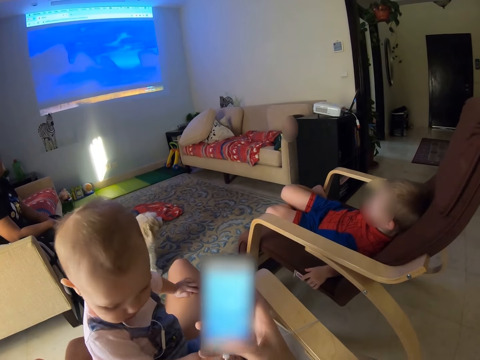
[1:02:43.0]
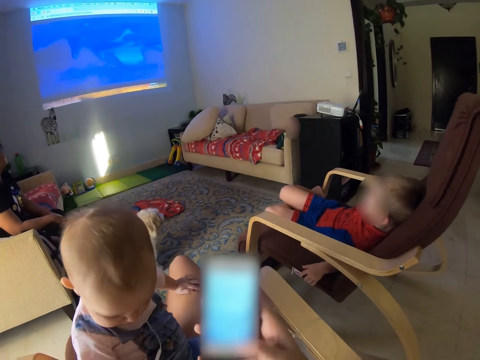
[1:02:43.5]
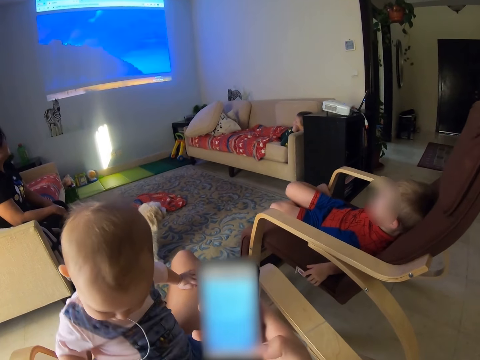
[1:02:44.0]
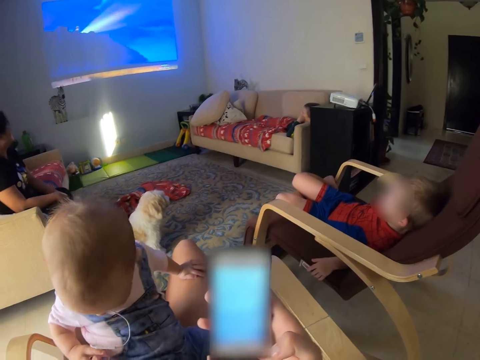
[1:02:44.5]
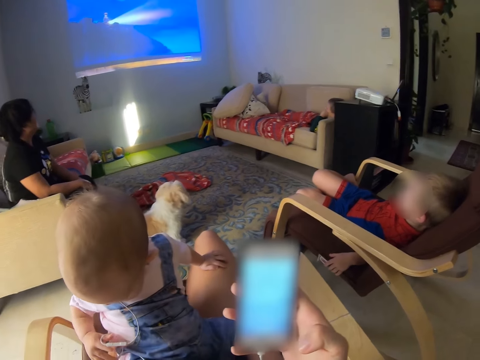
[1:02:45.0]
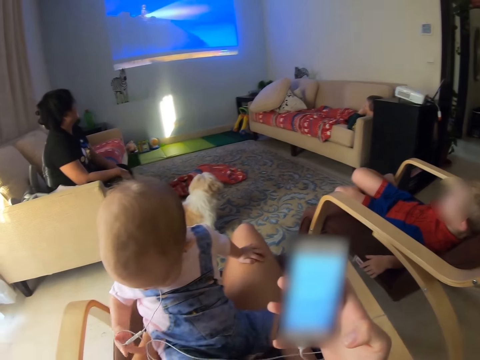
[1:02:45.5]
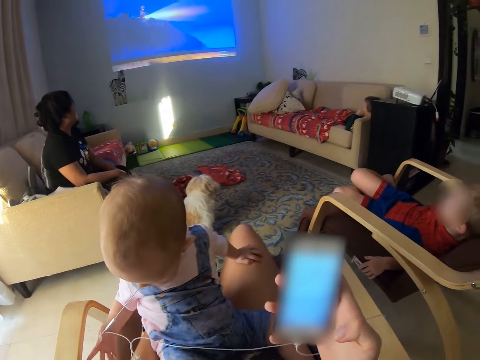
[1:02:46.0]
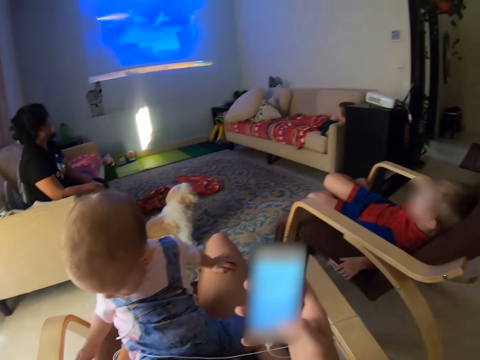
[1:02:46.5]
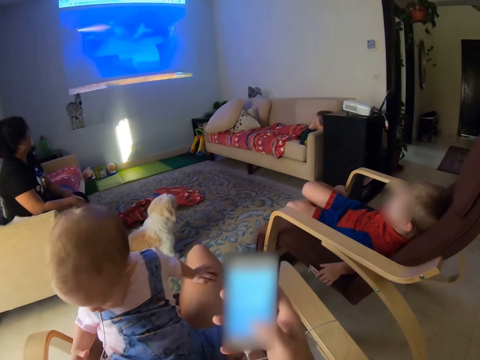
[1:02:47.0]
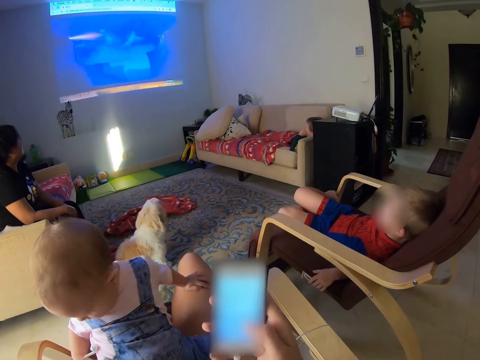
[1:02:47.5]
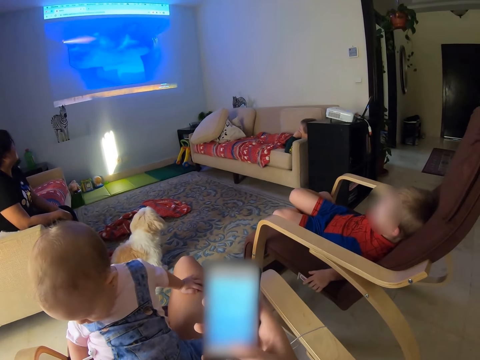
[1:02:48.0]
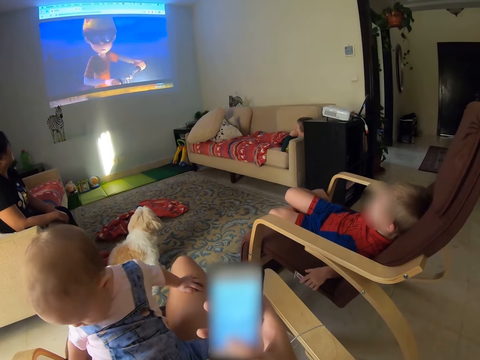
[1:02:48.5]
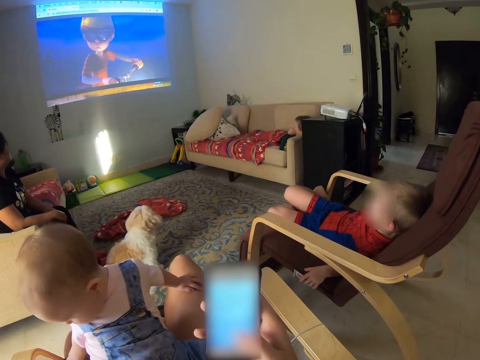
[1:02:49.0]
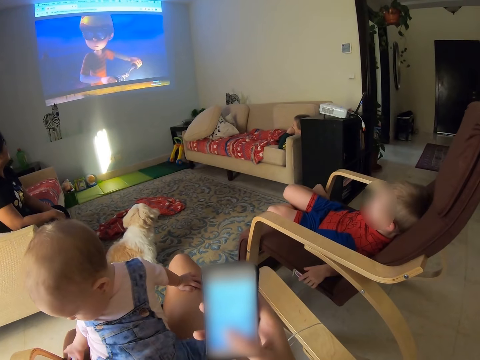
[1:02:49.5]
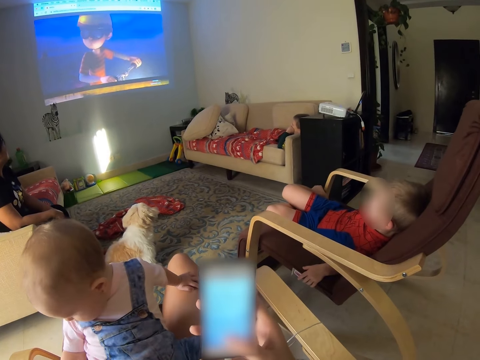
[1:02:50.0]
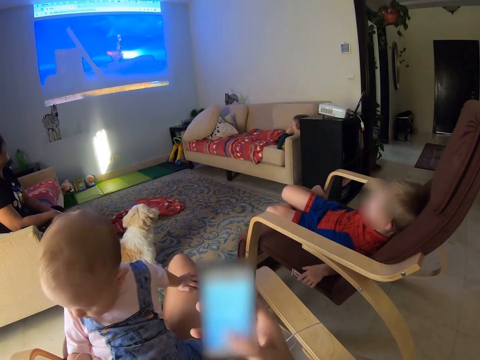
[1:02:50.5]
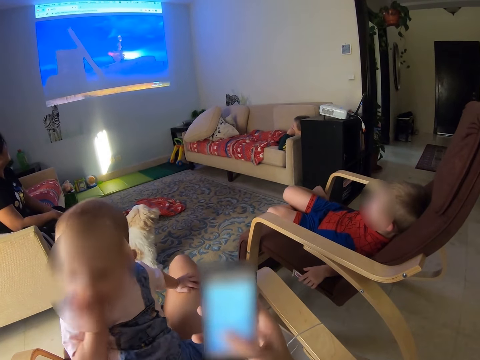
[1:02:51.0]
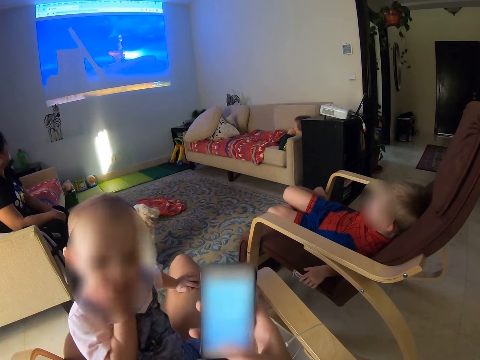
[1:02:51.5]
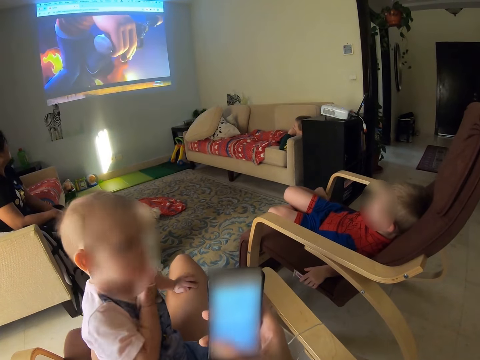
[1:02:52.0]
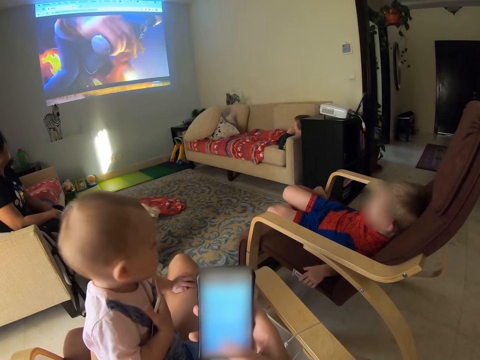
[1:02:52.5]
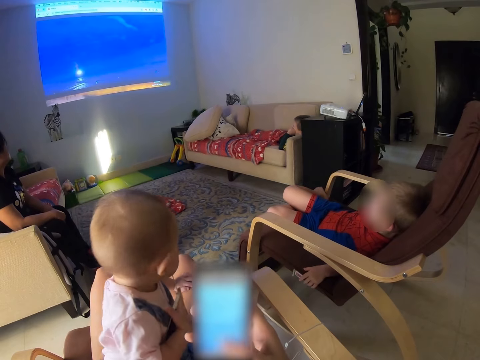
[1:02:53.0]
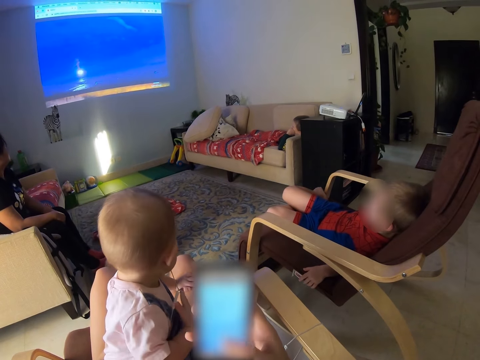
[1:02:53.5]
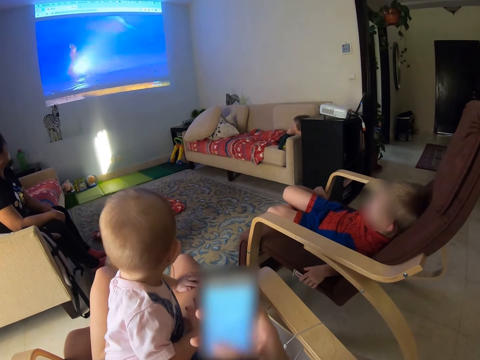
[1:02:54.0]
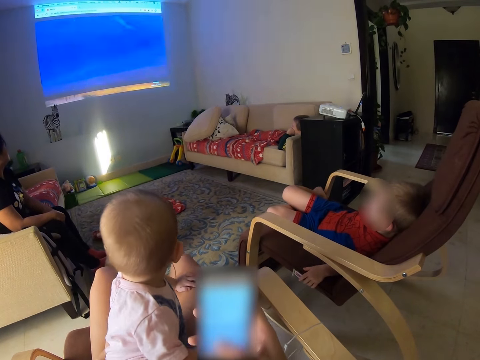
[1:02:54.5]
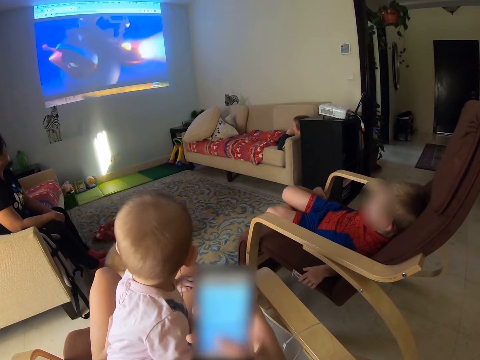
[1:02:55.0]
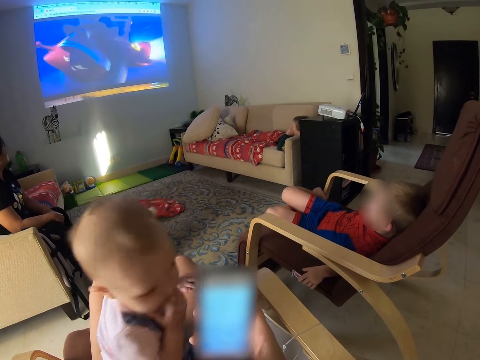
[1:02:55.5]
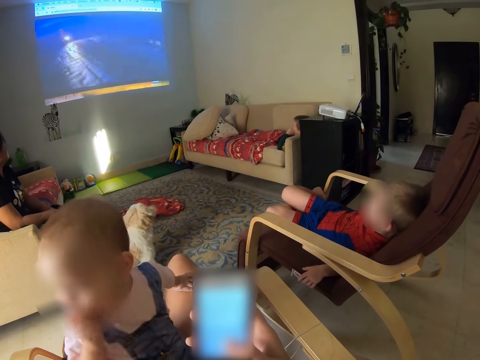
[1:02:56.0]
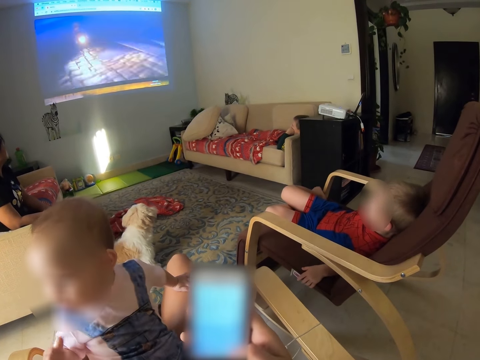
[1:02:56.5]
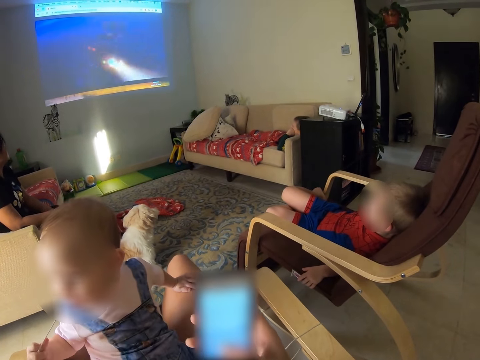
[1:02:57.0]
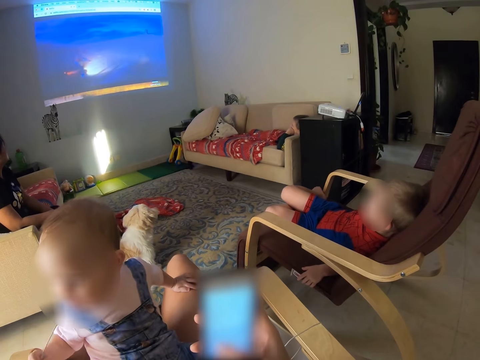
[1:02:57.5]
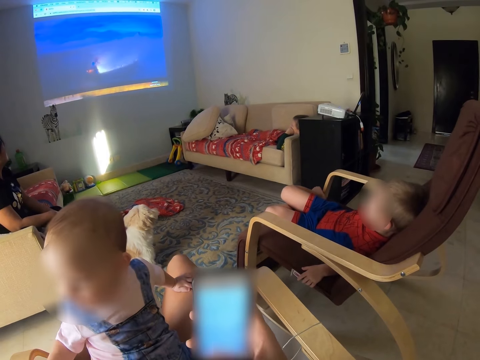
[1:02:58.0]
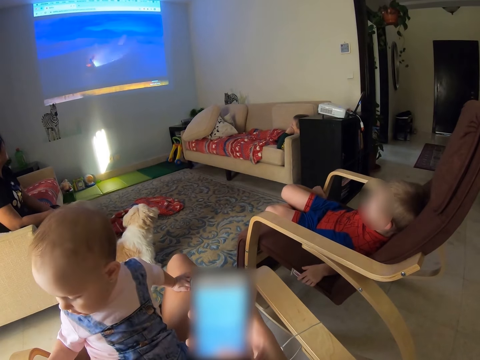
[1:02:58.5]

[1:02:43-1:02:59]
A baby plays with earphones. The baby puts the earphones in the mouth. The baby turns the head. The baby turns the head again.

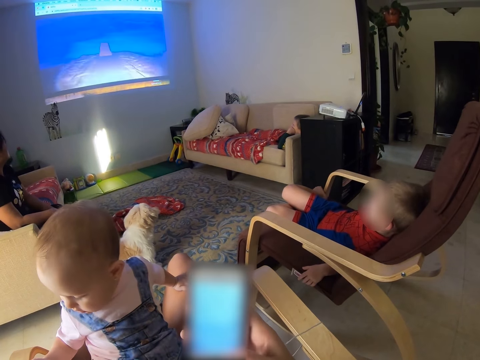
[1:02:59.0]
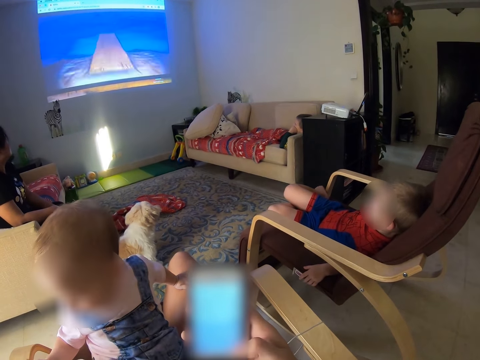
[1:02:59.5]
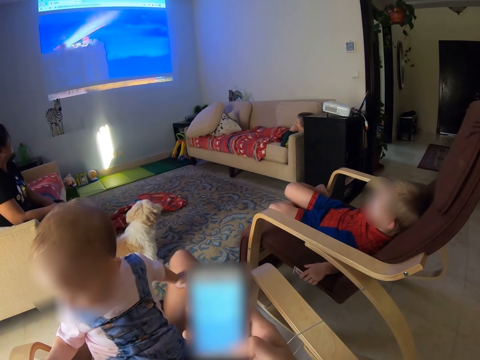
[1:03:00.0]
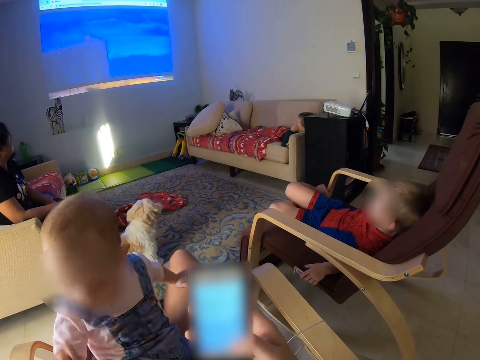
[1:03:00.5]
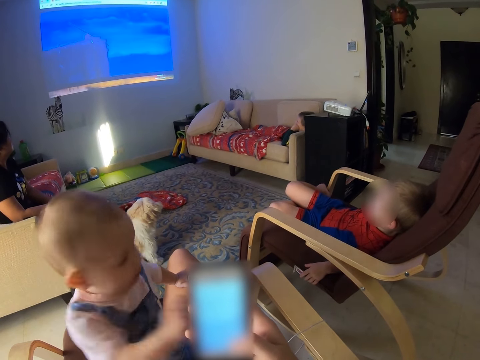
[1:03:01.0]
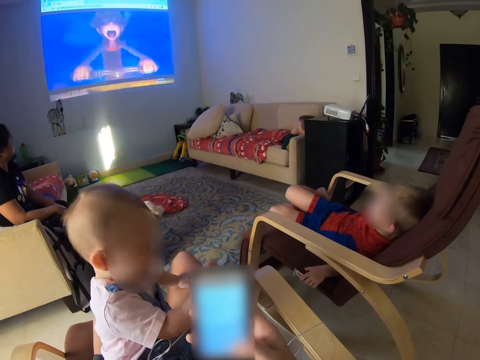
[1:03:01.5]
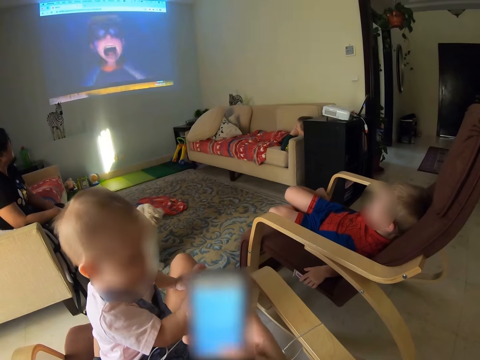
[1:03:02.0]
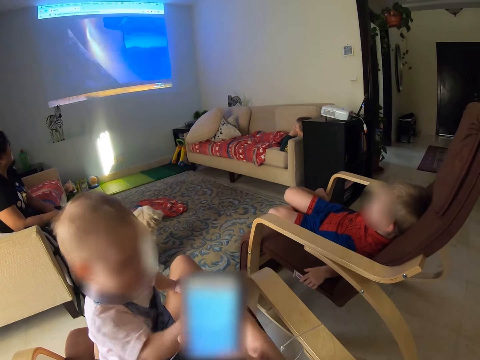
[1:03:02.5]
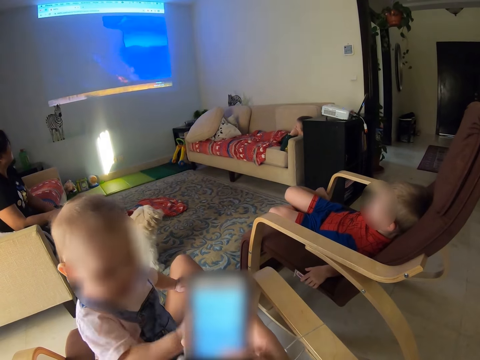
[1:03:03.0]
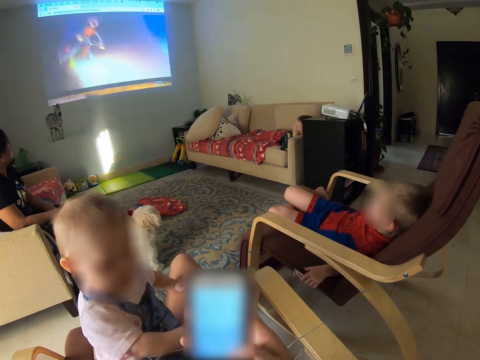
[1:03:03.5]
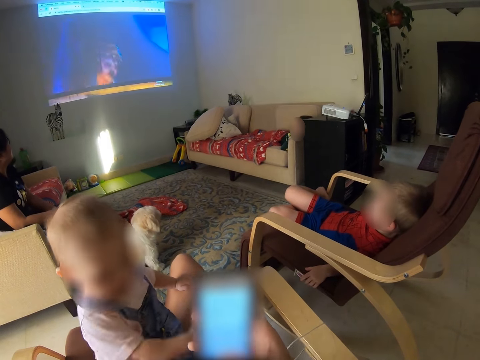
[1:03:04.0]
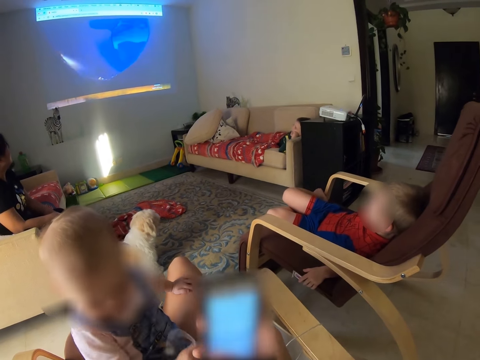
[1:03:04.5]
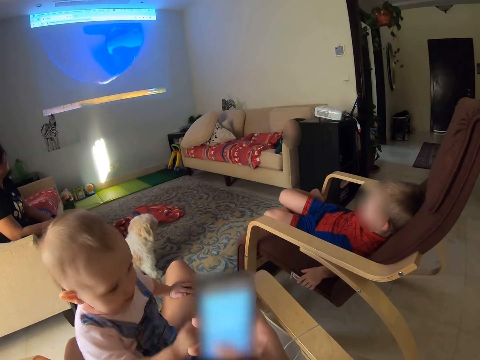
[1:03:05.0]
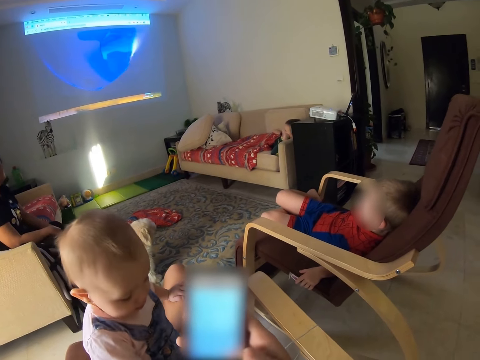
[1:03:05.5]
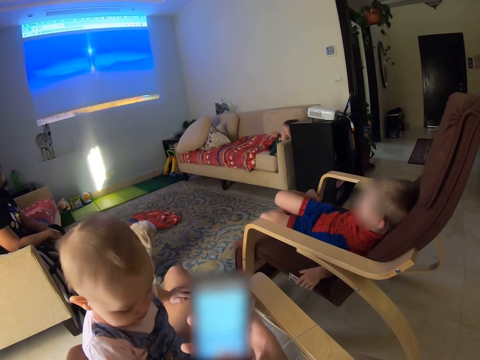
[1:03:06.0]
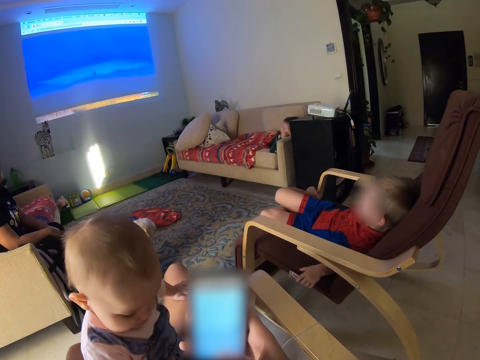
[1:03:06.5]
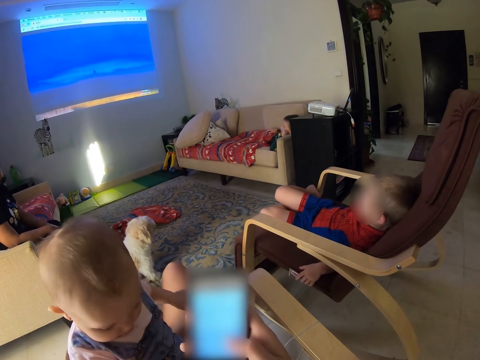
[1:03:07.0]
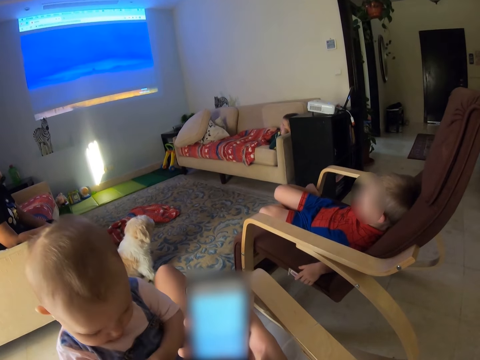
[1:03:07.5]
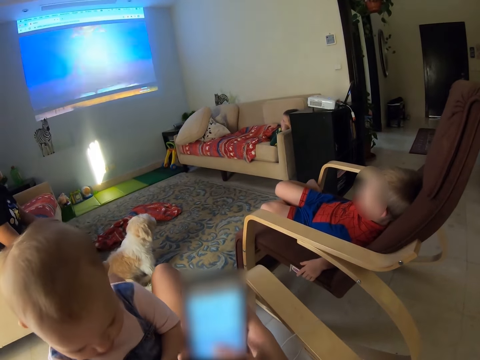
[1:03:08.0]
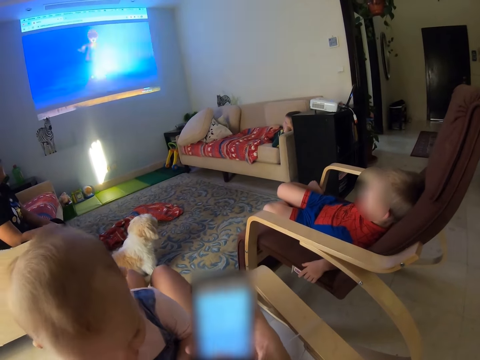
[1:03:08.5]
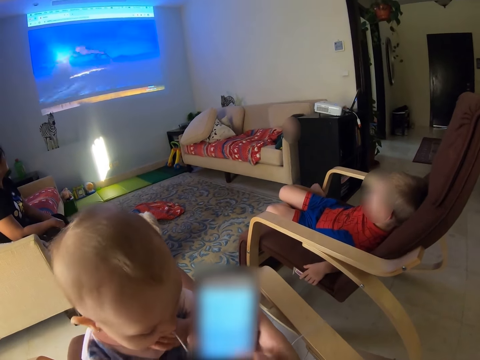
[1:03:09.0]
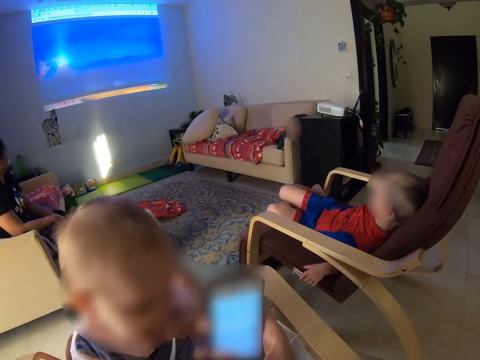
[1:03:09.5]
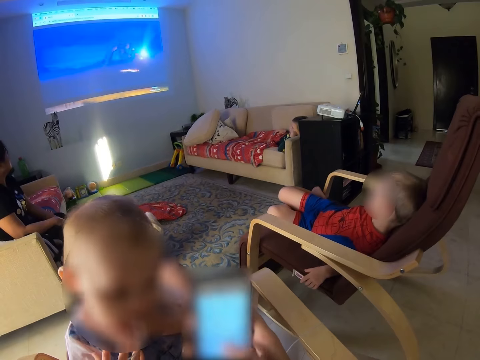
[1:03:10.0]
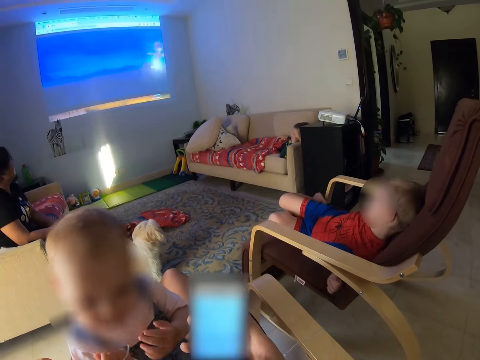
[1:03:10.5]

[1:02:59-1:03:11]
A baby plays with earphones.
